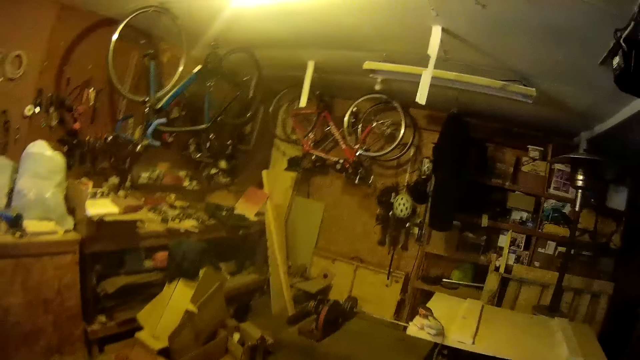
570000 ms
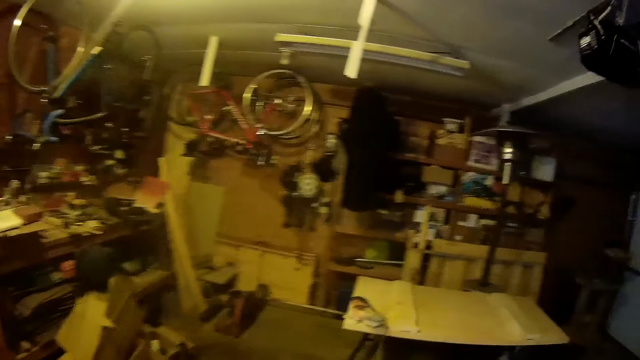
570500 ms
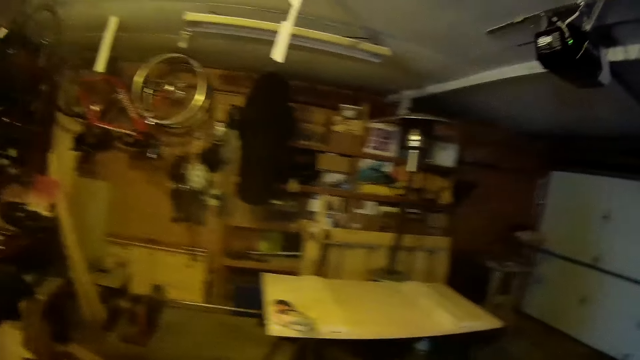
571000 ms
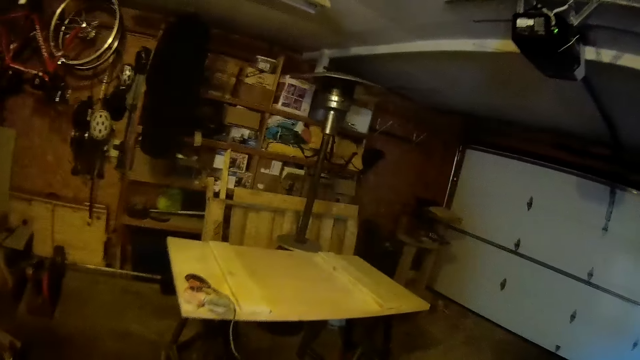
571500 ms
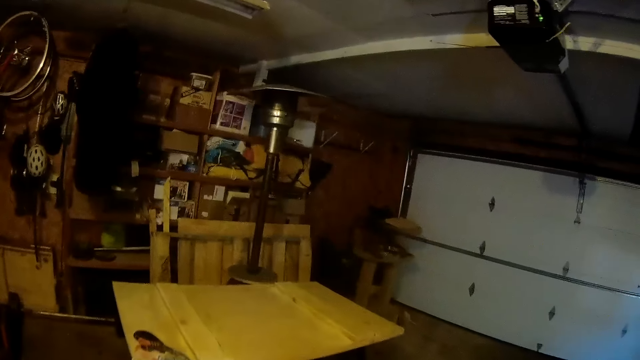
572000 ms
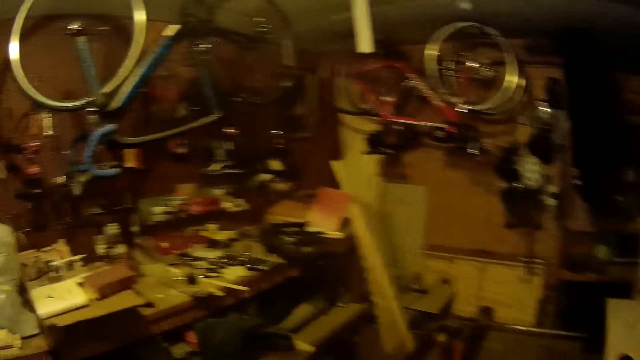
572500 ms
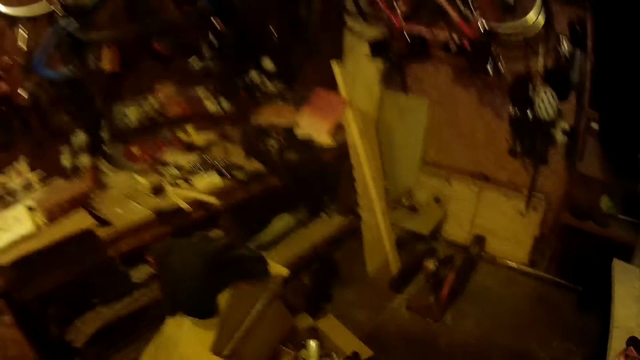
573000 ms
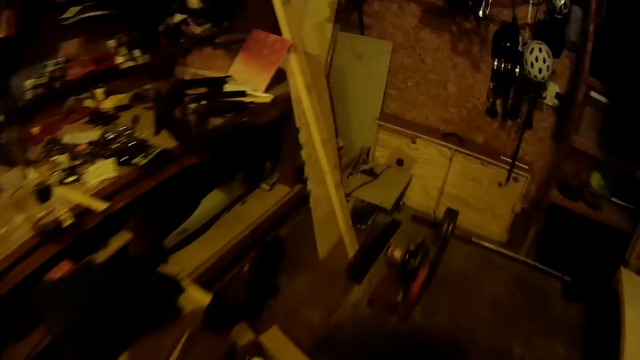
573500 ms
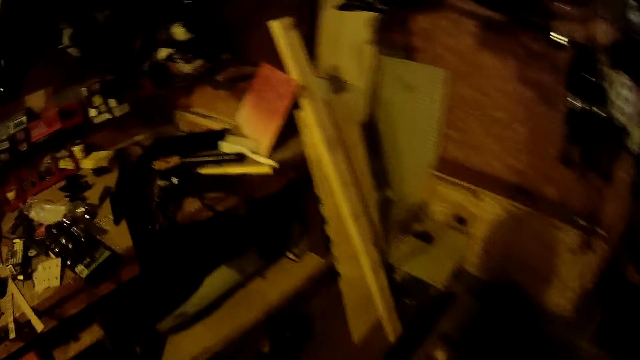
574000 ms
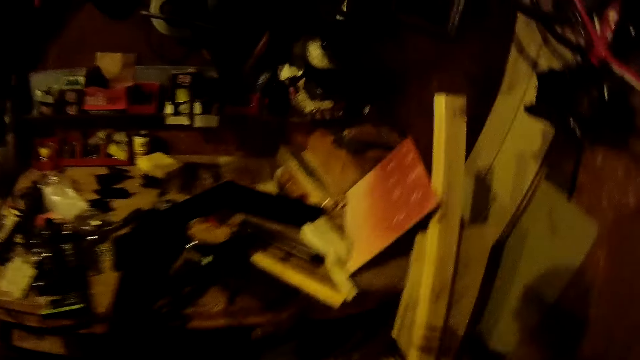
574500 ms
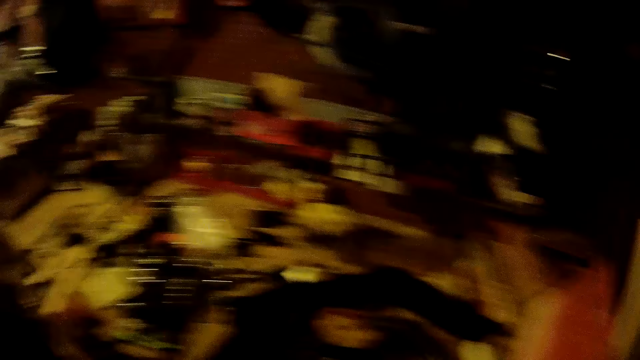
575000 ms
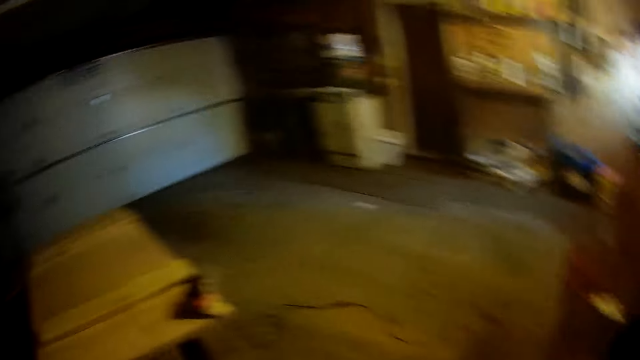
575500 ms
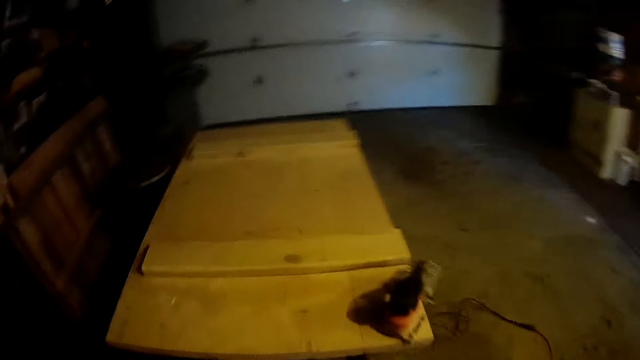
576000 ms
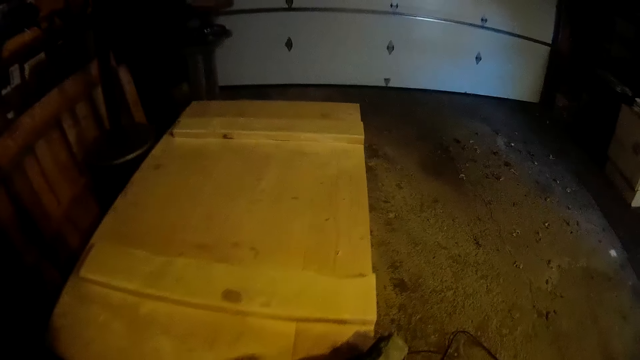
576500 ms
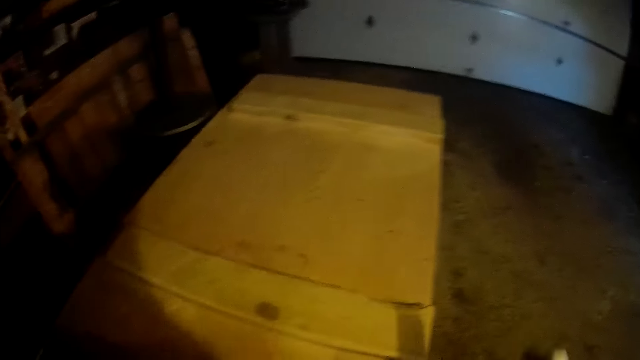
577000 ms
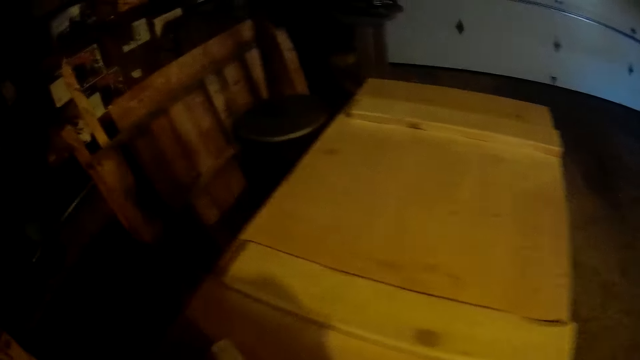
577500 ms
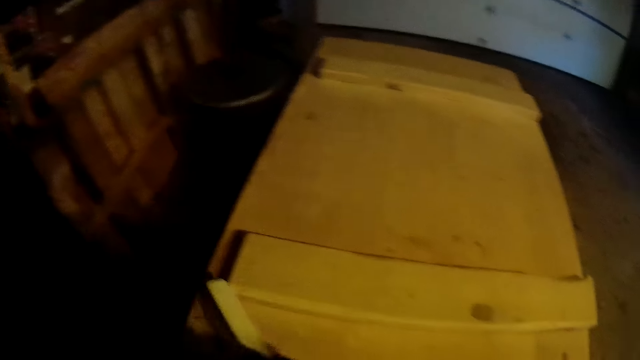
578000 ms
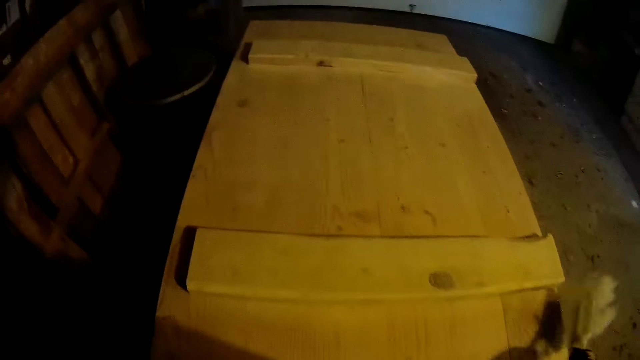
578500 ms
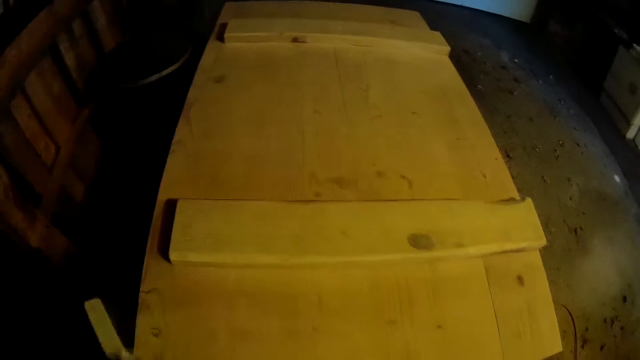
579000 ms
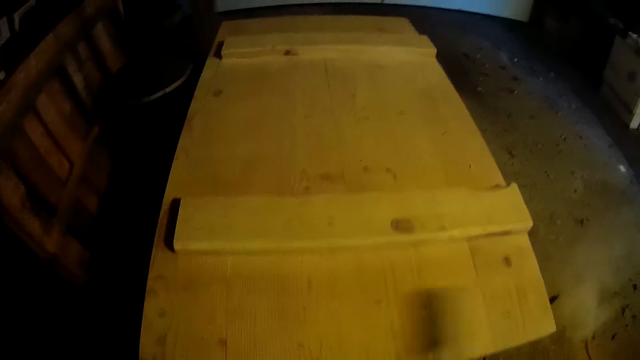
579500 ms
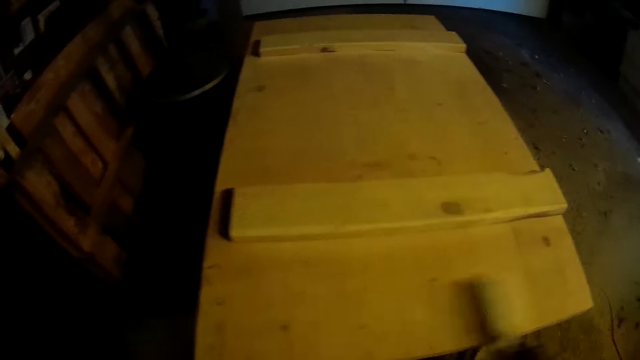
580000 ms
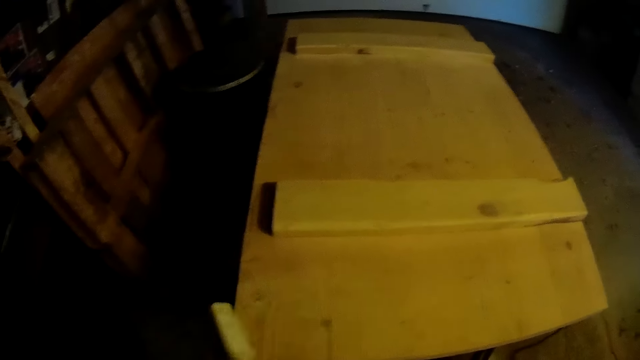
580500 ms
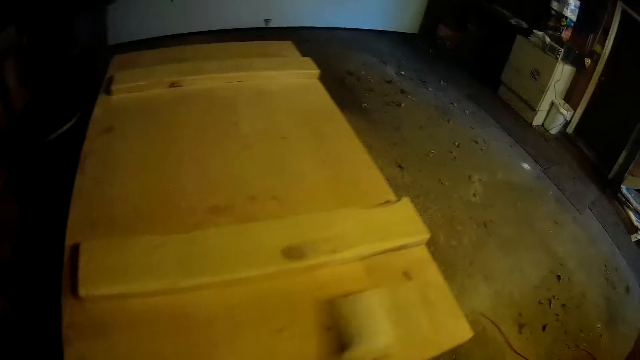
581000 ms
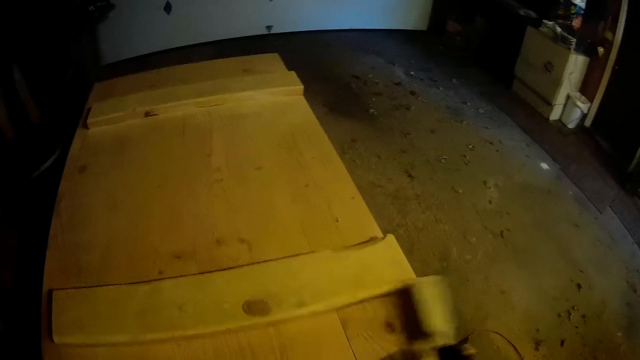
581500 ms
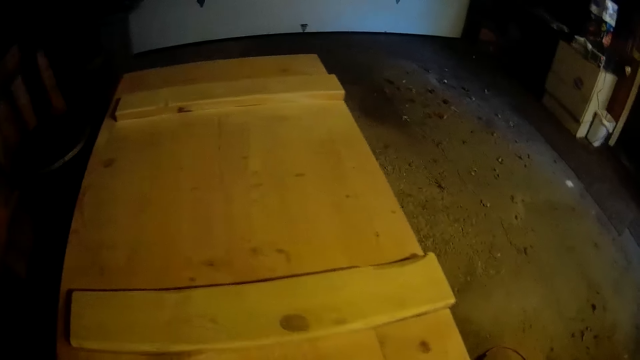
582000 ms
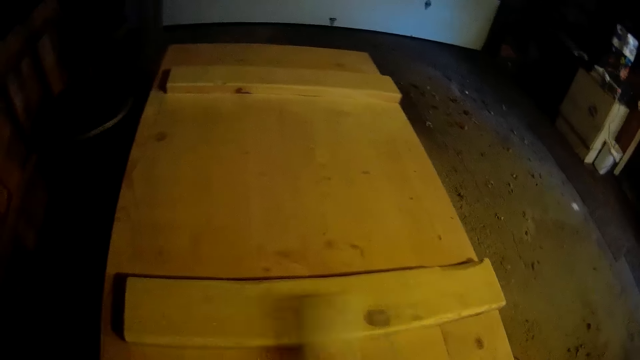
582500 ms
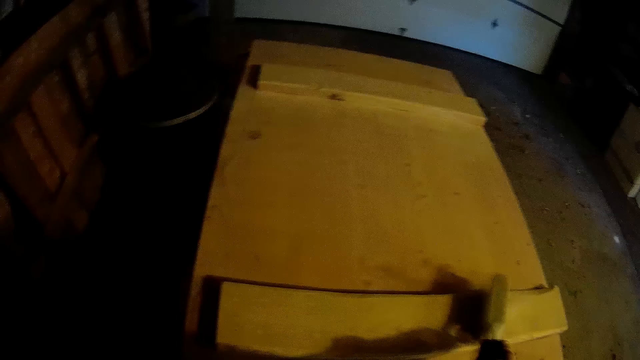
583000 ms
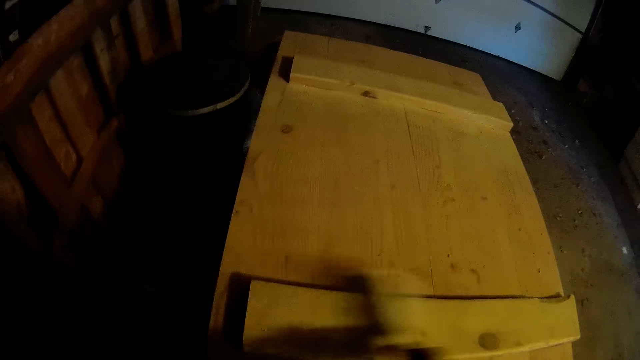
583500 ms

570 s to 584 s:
The camera wearer picks up a brush. They remove the orbital sander from the table. They brush the table with the brush.

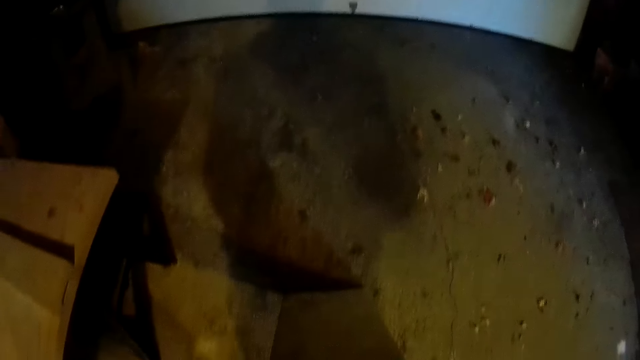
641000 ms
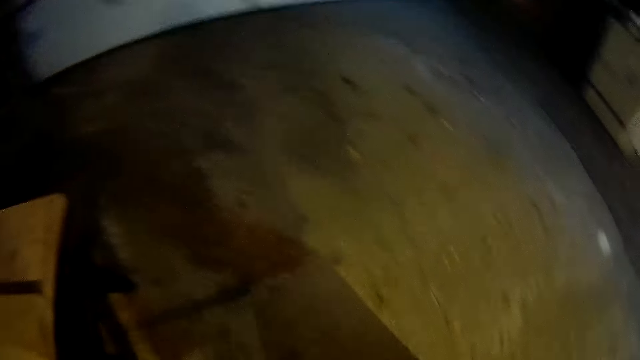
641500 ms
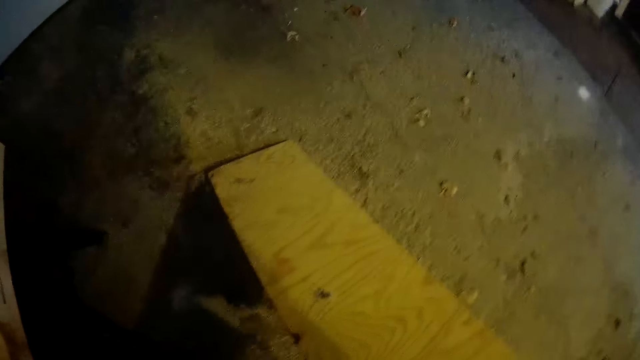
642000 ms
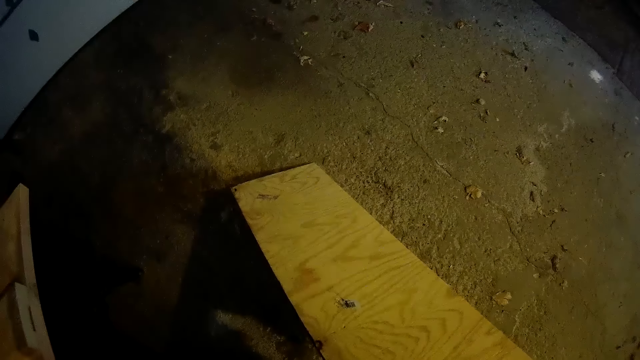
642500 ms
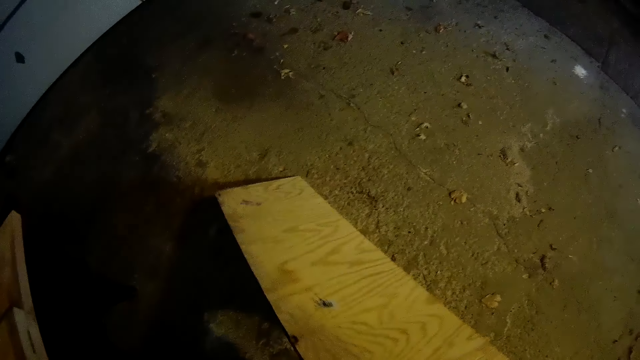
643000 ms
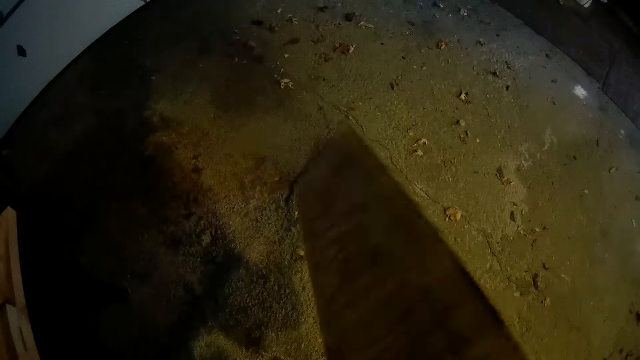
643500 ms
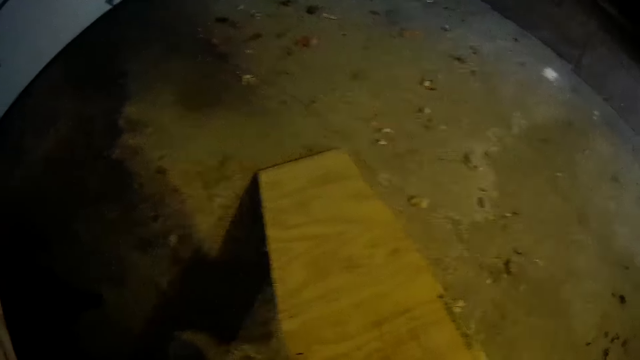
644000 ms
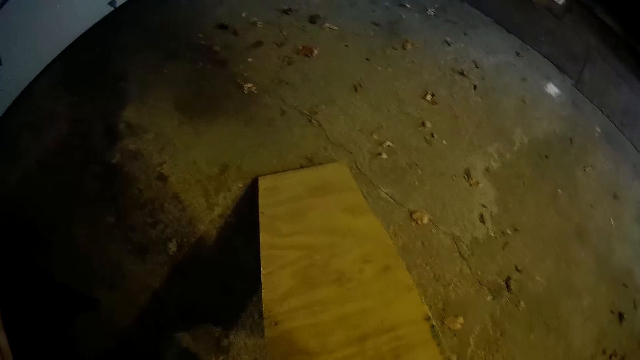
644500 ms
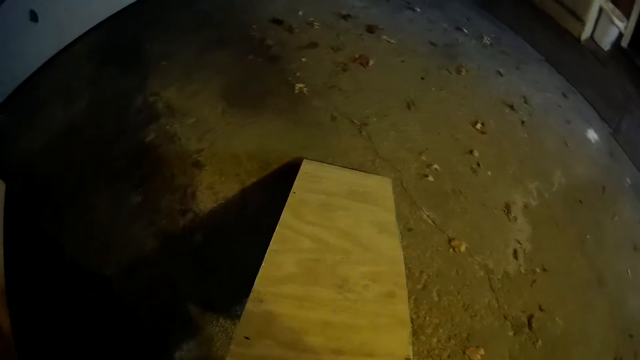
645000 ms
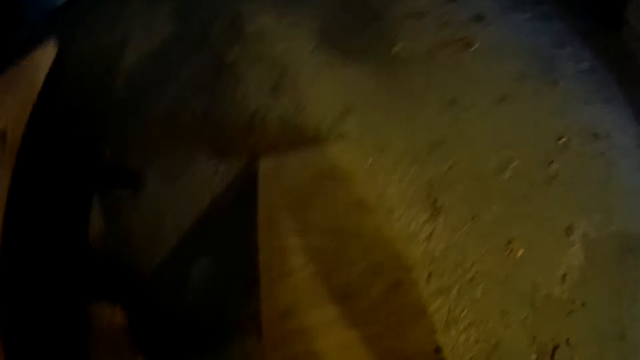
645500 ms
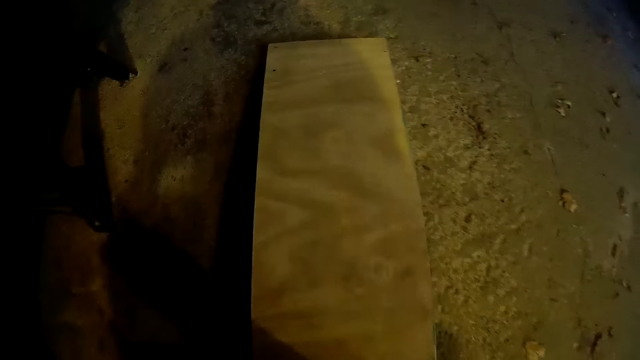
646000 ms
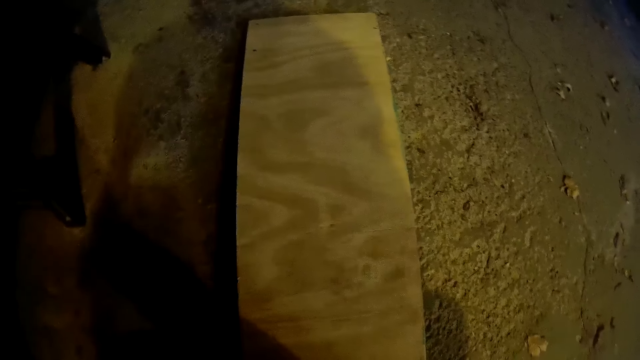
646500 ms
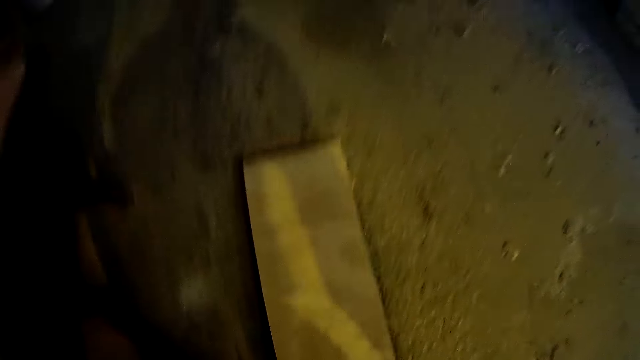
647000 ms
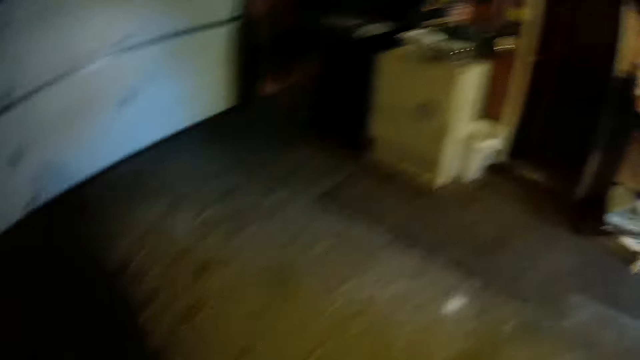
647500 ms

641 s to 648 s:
The camera wearer sets the plank on the floor. They turn the lumber towards the ground.
